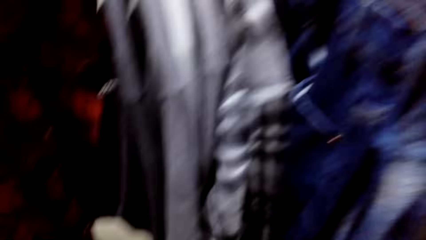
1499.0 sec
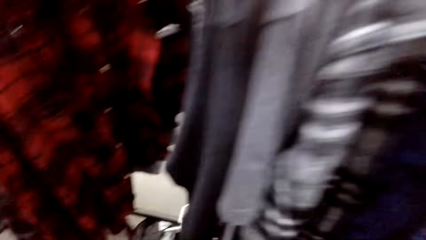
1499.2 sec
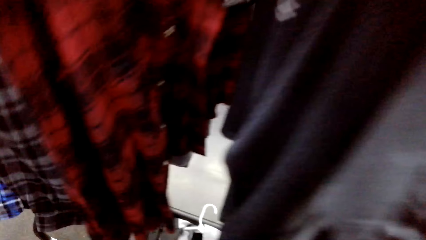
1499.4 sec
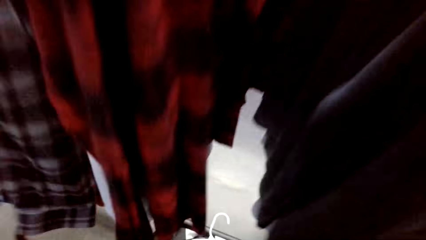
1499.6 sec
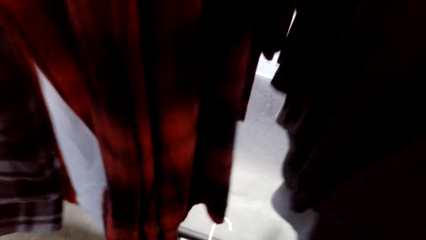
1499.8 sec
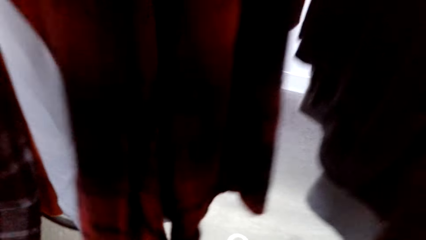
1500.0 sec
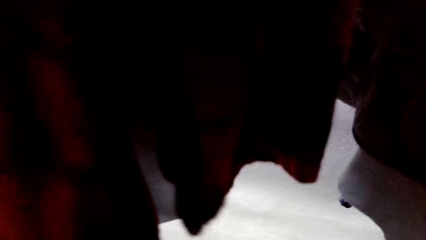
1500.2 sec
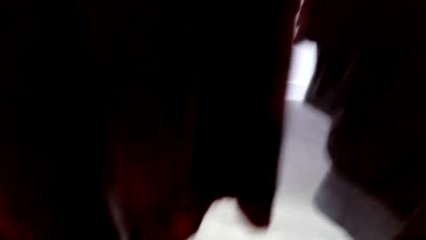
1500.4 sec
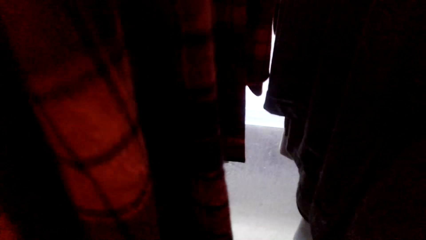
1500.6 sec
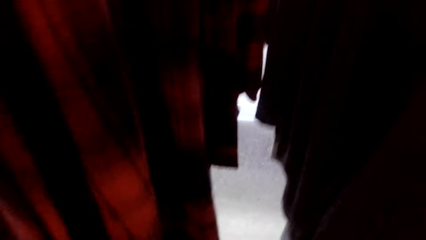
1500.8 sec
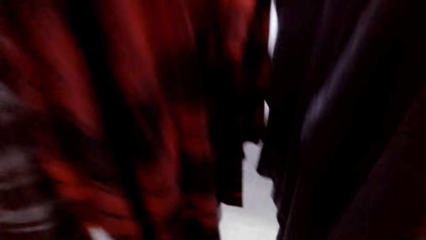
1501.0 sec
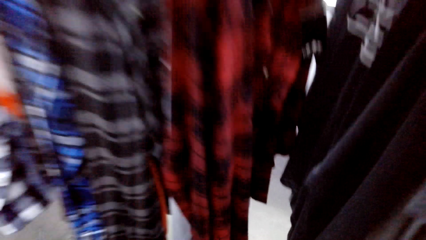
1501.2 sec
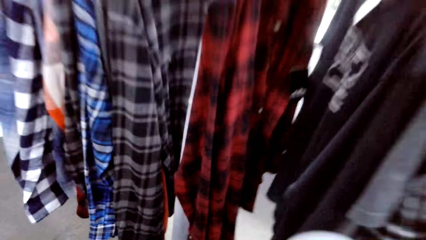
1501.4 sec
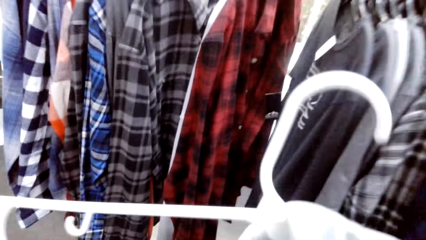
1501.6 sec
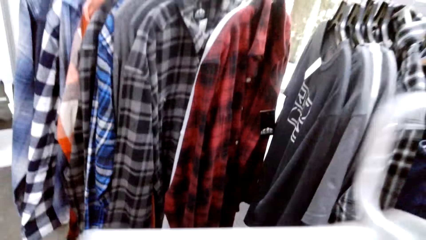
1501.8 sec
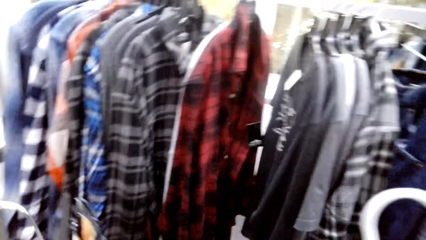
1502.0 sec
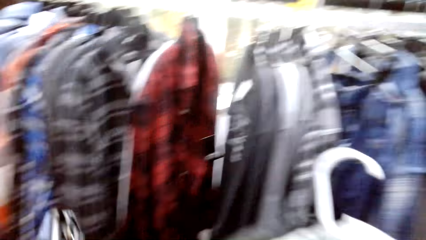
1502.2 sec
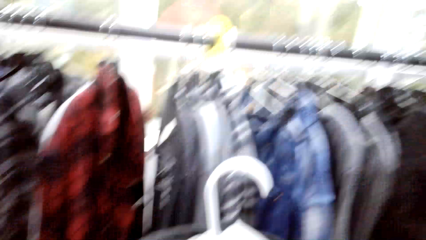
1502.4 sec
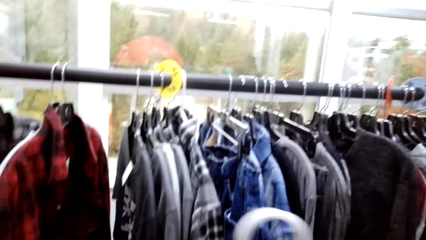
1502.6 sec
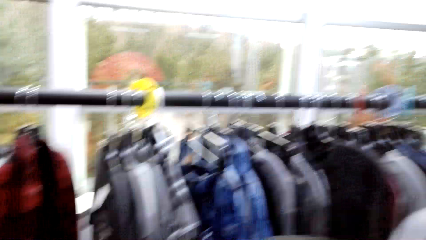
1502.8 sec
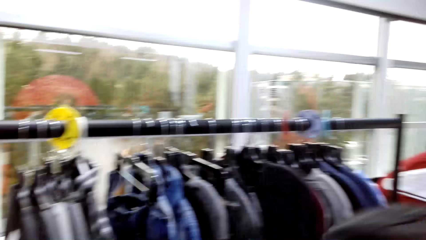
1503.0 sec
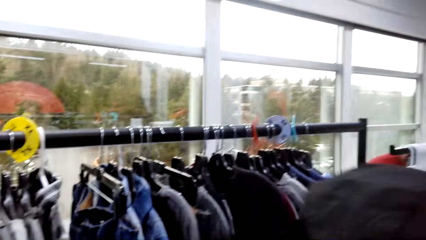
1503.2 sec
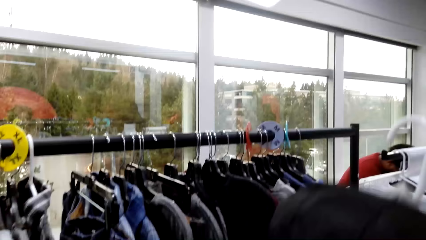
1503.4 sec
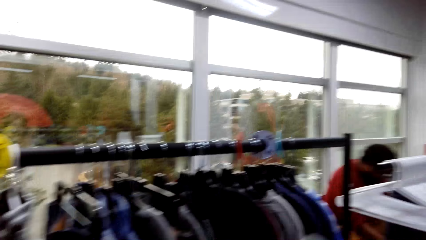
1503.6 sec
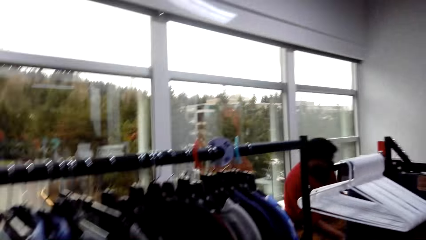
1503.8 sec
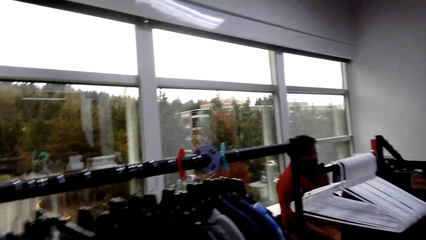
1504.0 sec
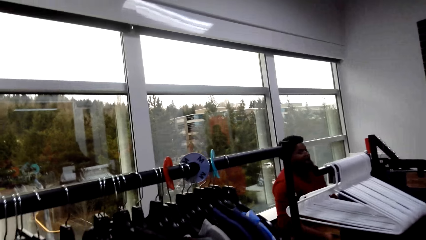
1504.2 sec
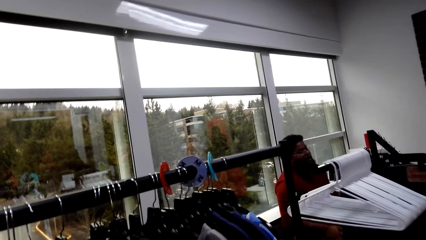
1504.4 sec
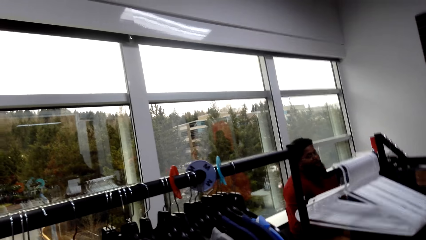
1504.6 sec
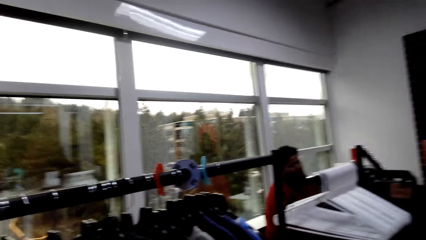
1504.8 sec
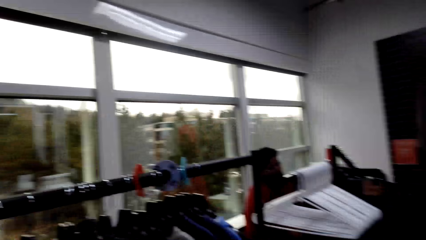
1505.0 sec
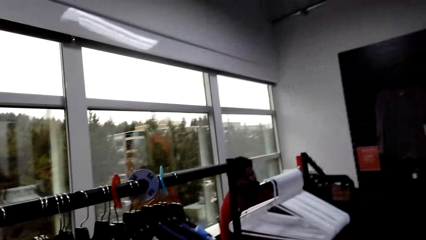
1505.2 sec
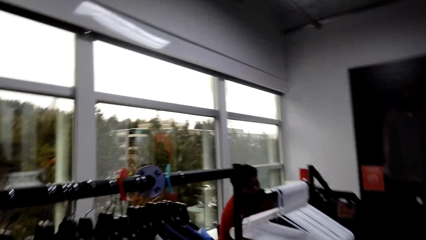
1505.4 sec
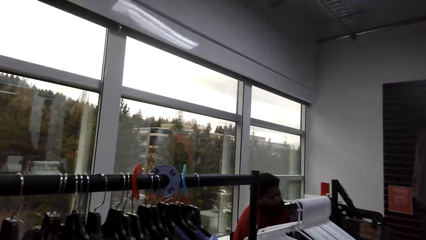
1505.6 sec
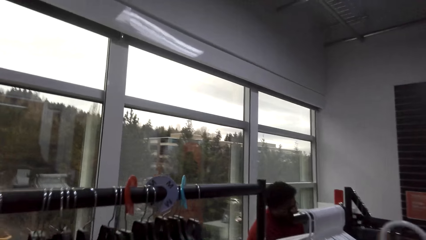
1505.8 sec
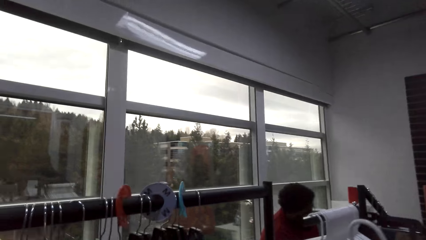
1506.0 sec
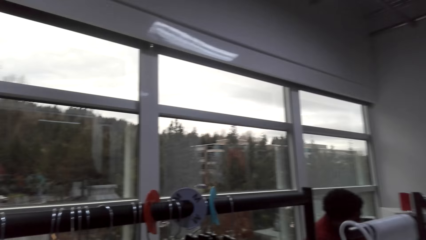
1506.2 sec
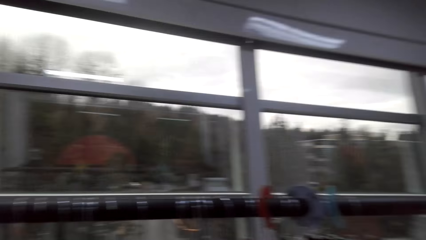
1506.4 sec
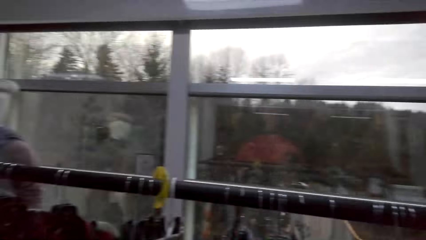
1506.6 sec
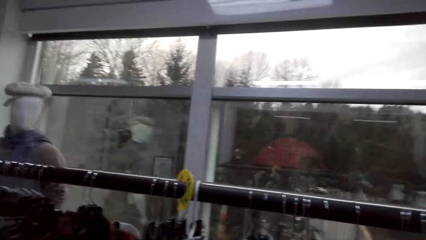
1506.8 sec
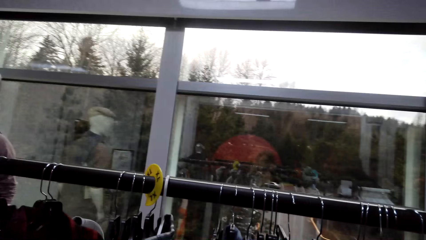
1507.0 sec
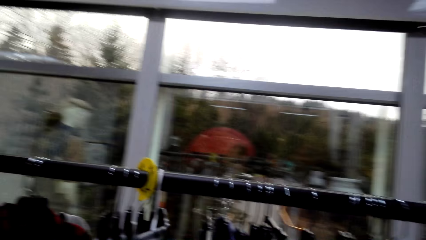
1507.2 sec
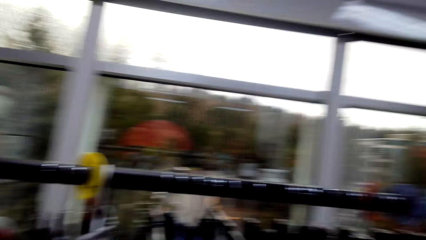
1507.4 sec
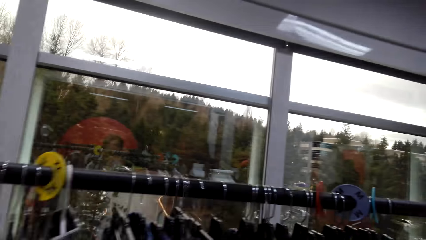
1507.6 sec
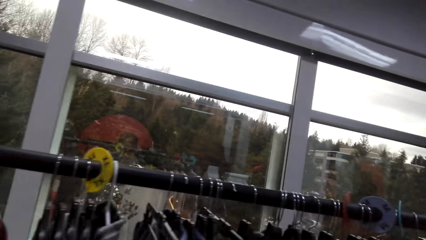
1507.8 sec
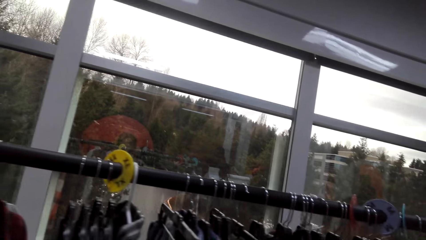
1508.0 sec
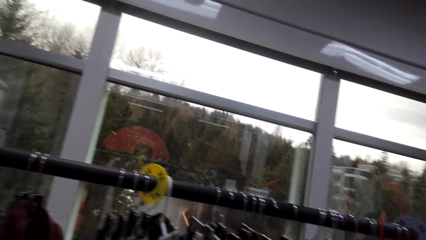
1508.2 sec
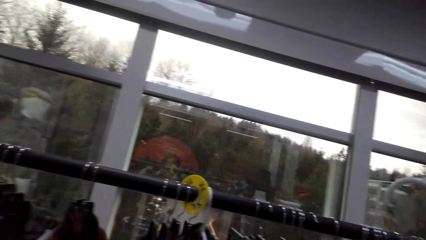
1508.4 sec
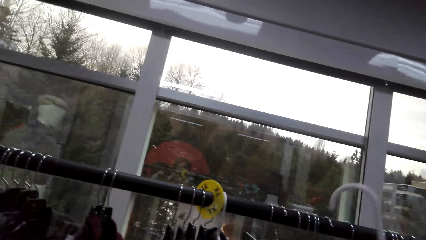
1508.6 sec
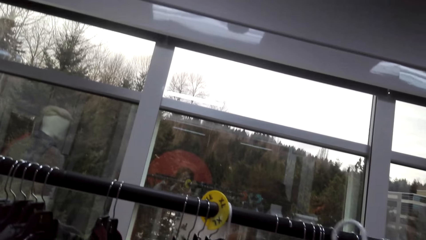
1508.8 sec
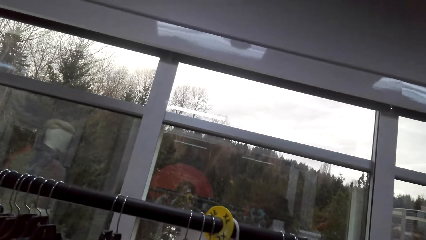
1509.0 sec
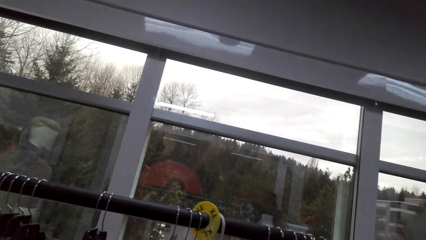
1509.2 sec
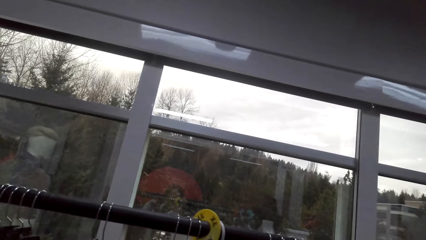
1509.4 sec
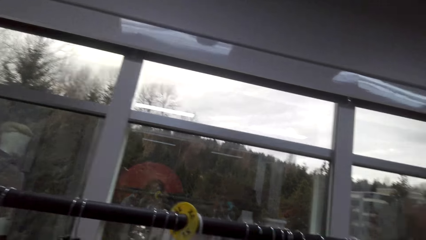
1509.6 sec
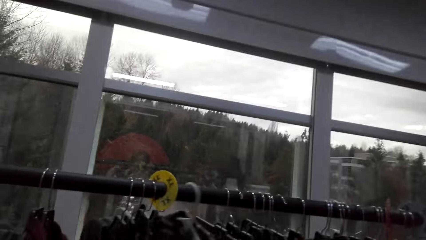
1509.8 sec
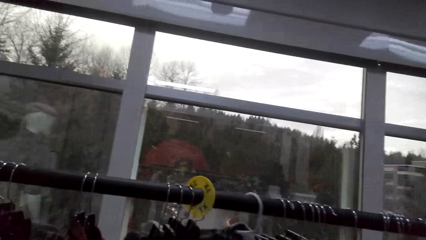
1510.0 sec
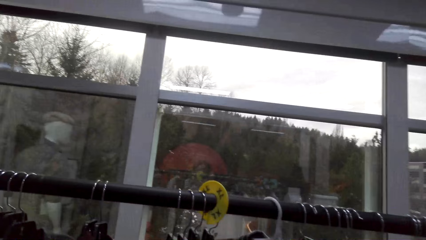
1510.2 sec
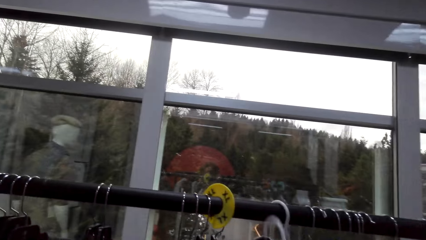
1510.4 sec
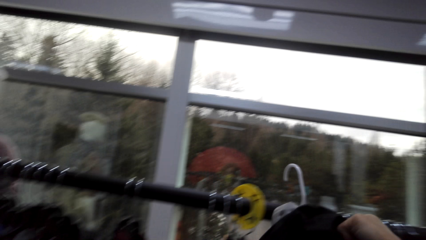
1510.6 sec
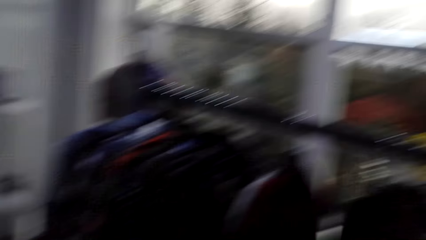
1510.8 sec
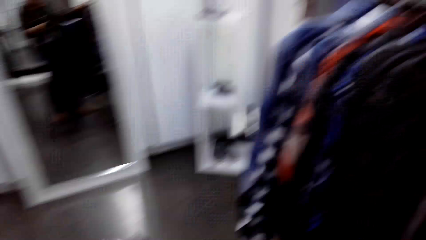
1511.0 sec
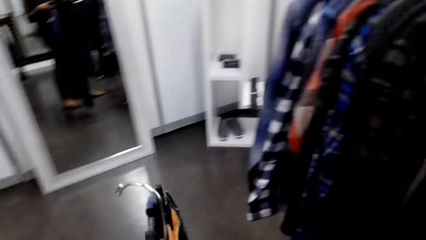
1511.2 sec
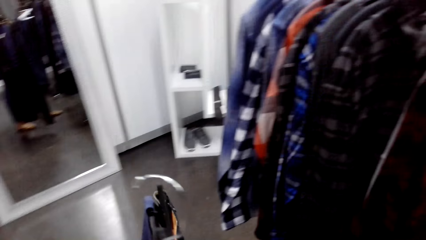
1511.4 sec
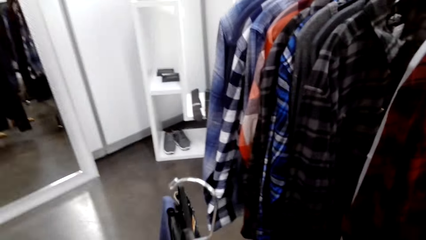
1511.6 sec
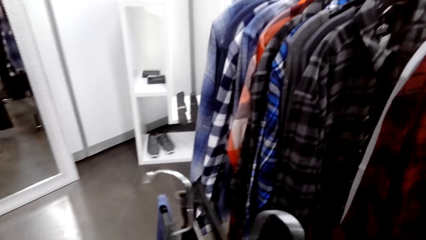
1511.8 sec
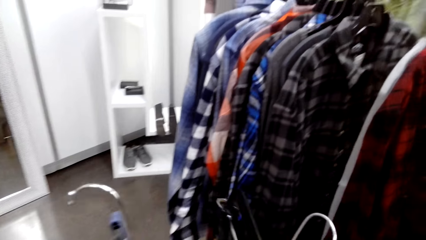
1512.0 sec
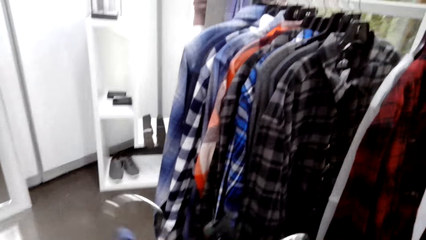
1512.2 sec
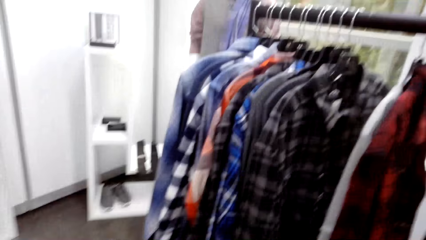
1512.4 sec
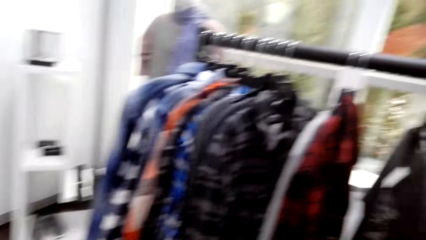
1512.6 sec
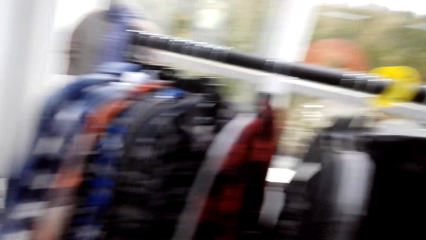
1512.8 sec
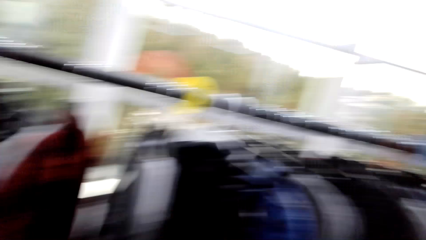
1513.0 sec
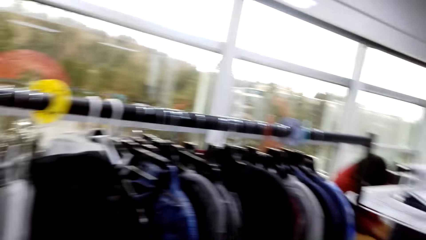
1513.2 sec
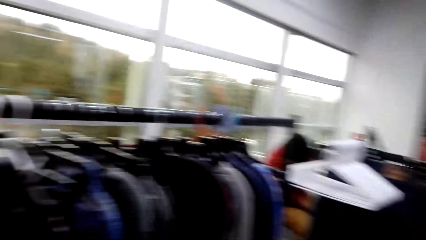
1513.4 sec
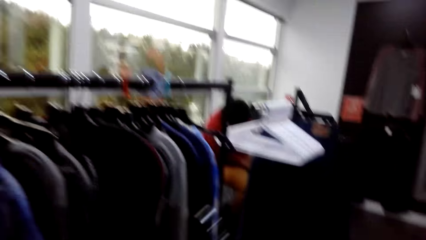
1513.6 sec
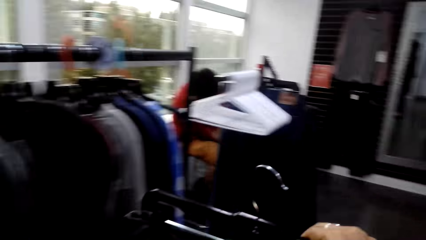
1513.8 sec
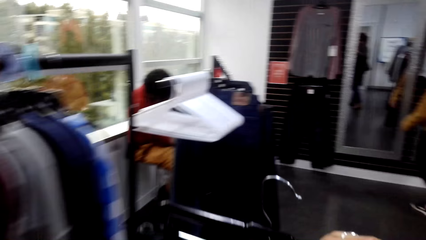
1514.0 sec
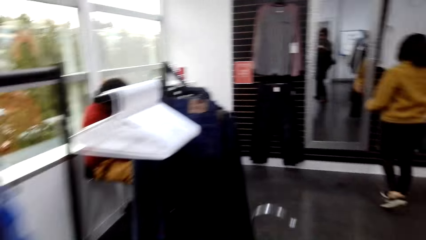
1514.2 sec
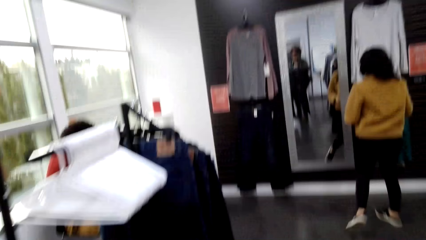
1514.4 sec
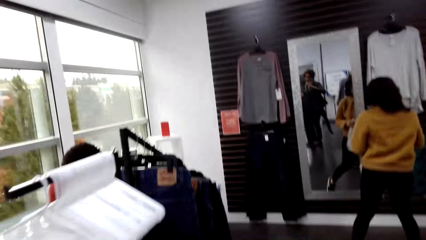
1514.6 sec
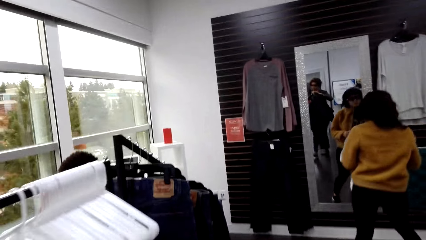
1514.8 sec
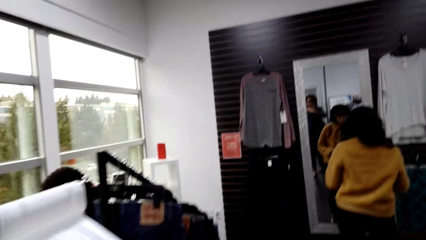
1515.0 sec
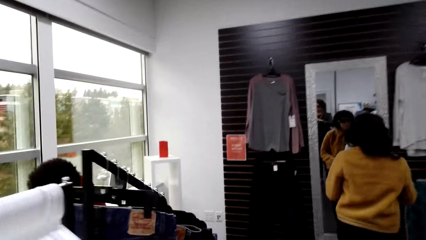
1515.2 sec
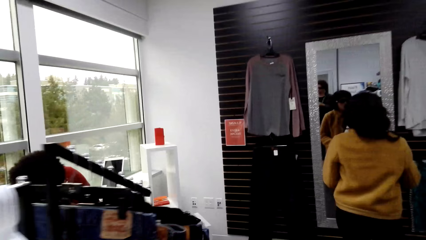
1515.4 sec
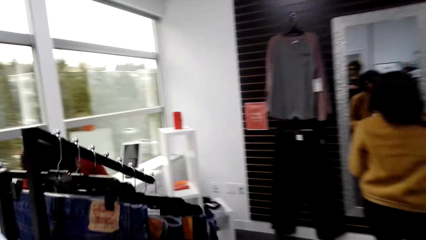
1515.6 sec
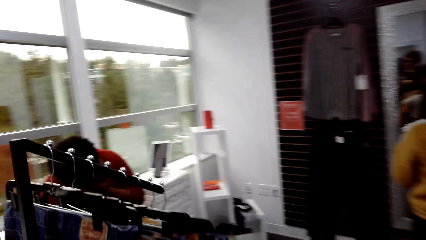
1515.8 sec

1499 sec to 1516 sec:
The camera wearer returns the cloth on the pole.
